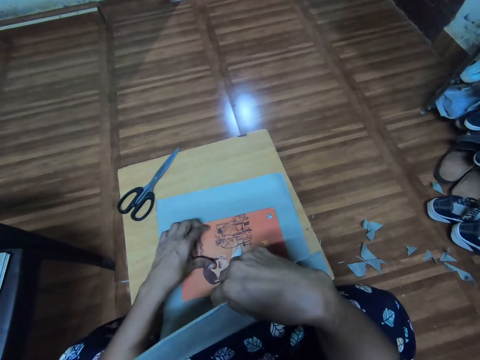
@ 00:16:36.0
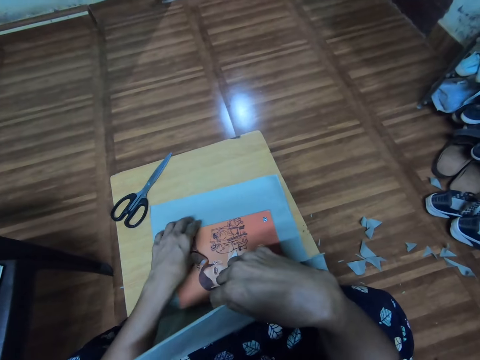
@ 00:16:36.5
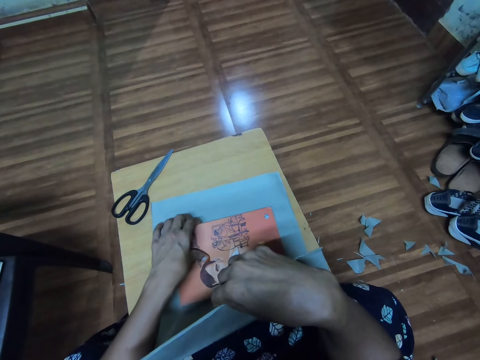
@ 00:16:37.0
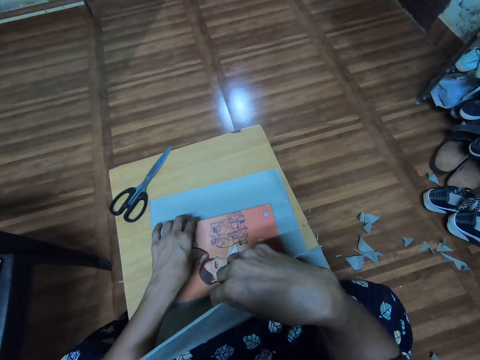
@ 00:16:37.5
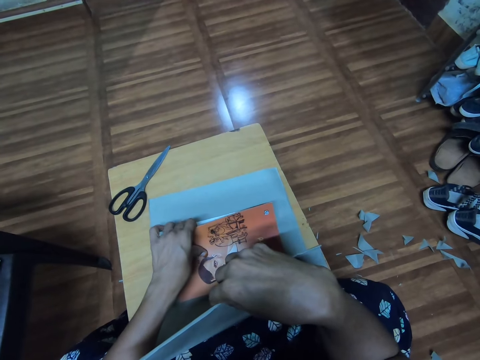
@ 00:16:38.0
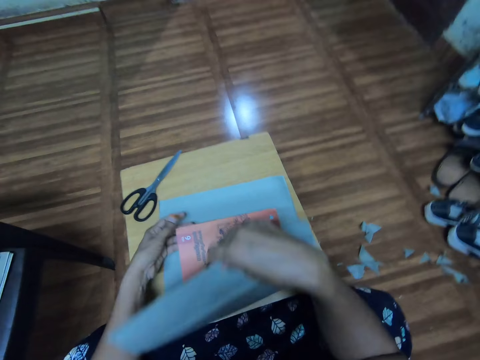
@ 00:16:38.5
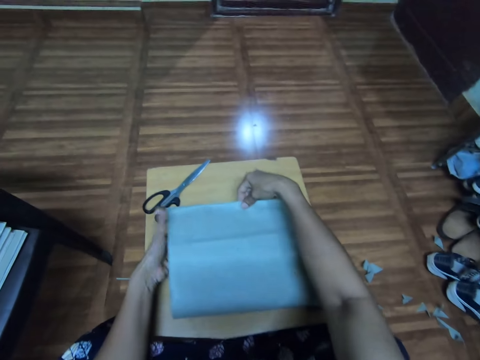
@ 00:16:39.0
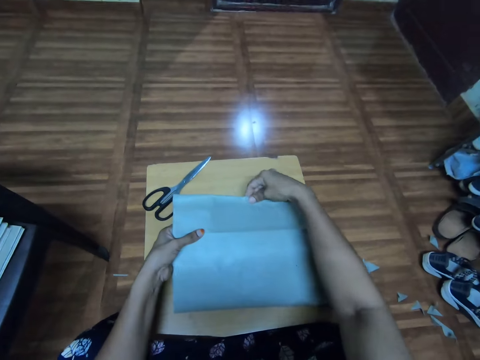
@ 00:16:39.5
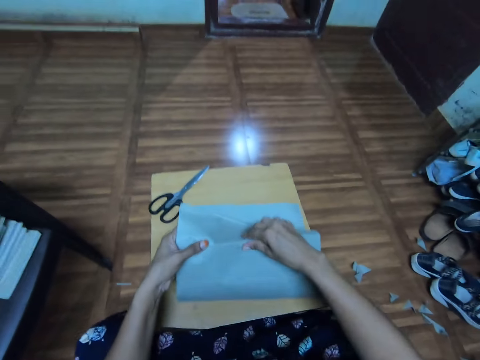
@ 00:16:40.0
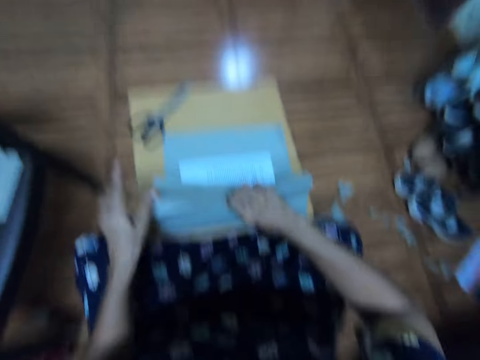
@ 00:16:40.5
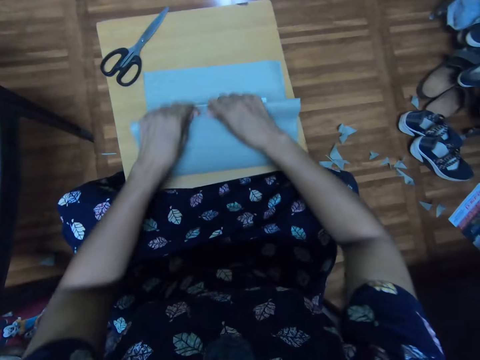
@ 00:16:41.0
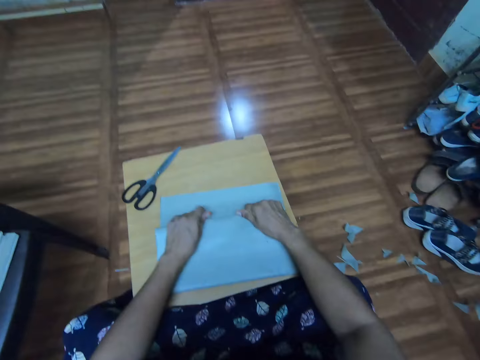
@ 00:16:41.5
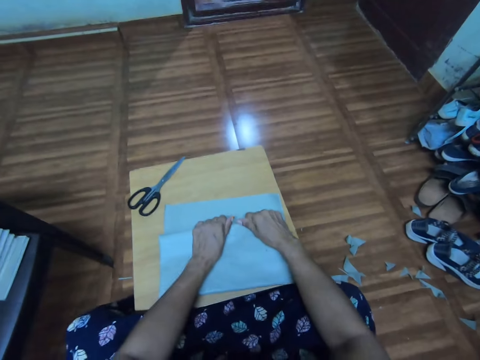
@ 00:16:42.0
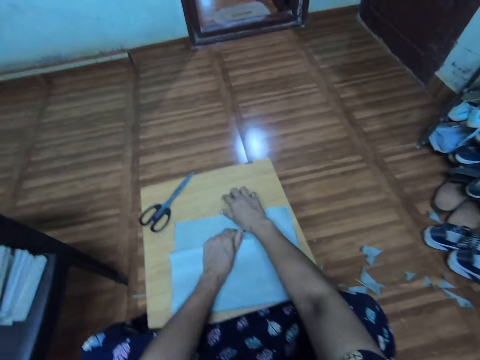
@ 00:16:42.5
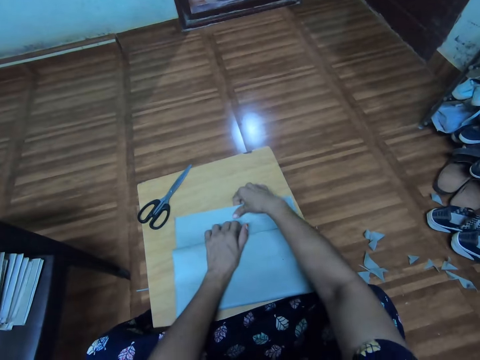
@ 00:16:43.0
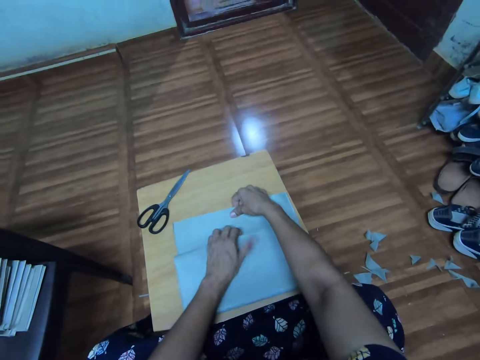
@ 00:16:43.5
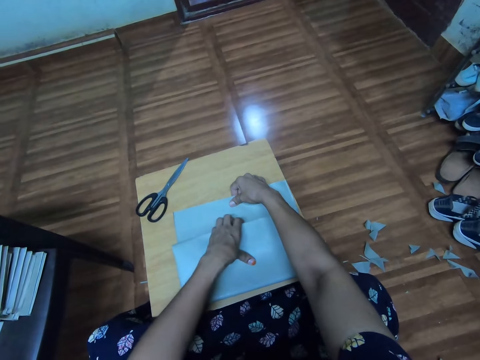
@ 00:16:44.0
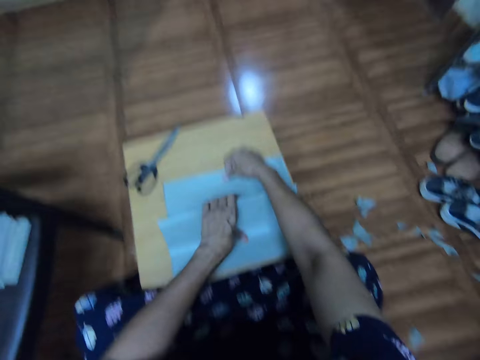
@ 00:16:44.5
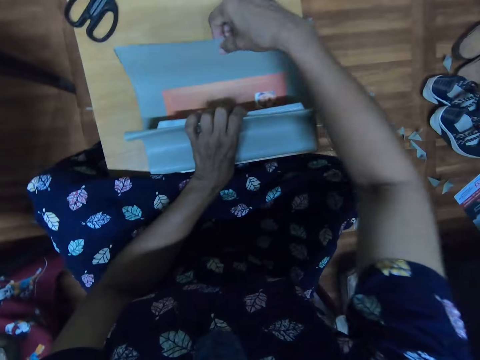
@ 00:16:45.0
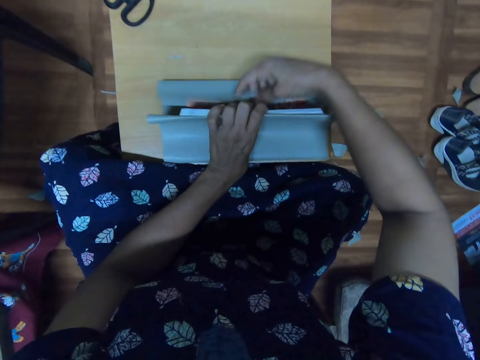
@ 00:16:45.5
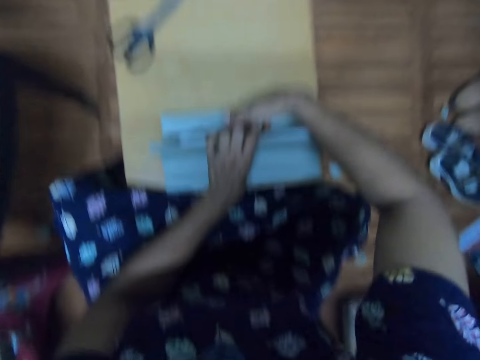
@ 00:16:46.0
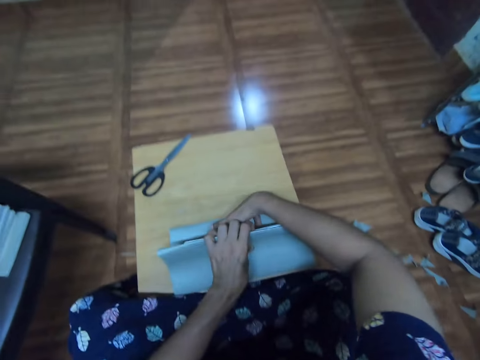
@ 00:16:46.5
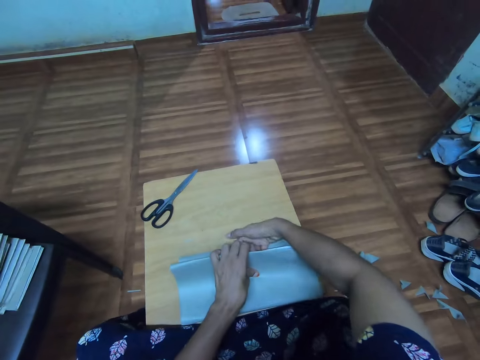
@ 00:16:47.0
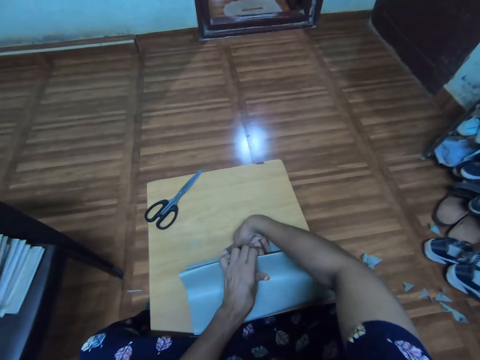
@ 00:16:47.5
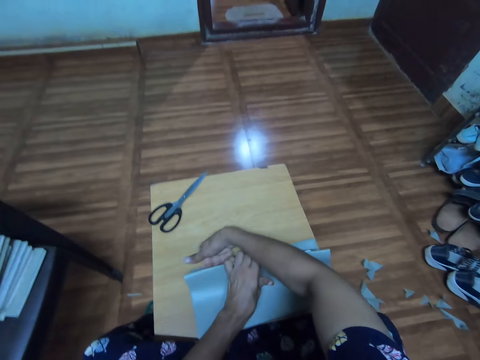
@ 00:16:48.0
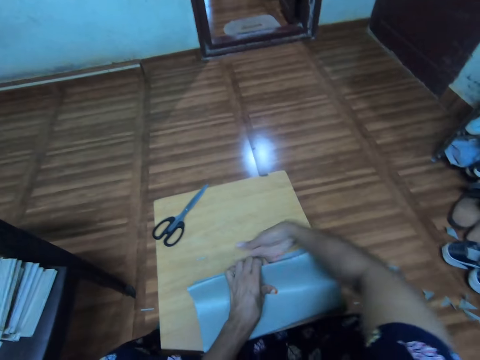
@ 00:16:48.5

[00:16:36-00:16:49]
The camera wearer touches the book. They cover the book. They fold the manilla paper. They cover the book cover.

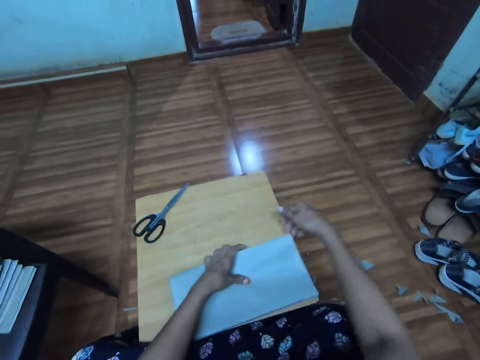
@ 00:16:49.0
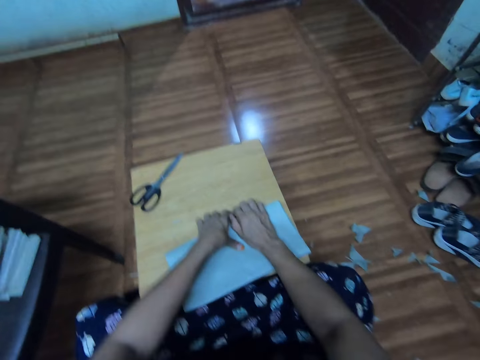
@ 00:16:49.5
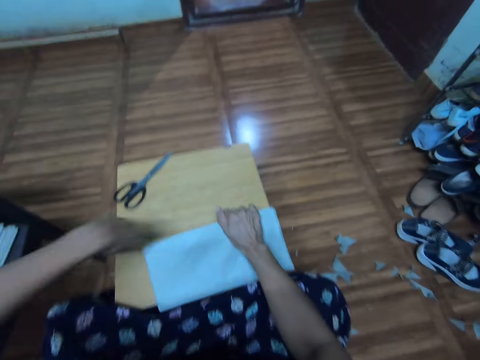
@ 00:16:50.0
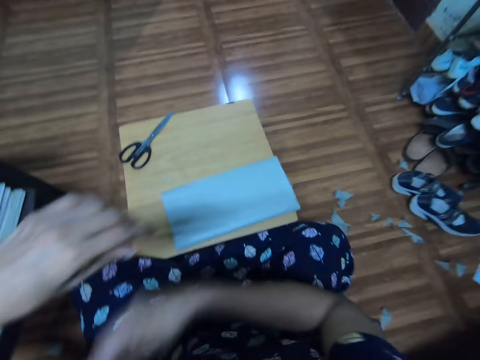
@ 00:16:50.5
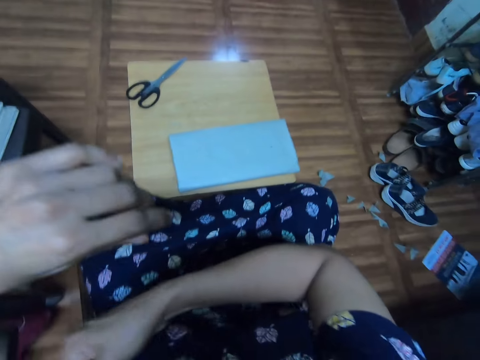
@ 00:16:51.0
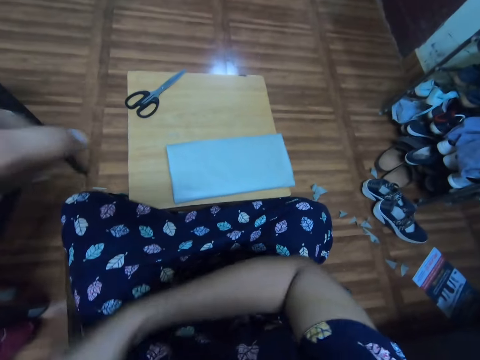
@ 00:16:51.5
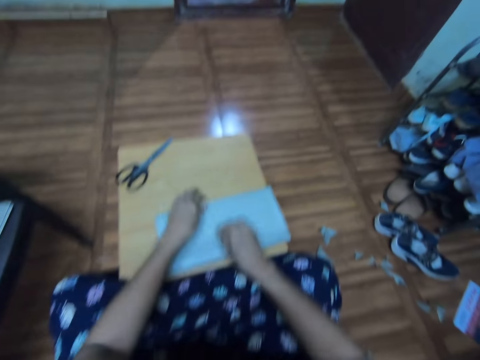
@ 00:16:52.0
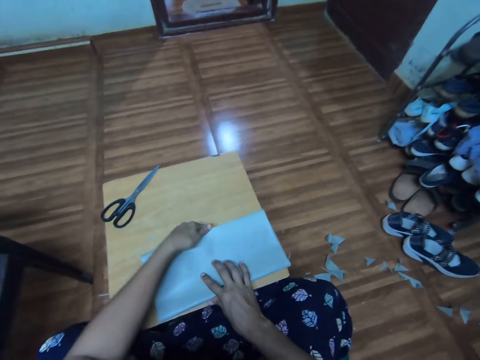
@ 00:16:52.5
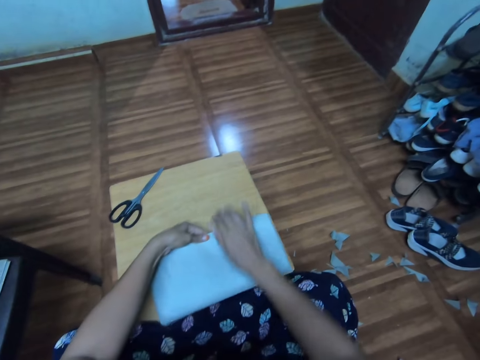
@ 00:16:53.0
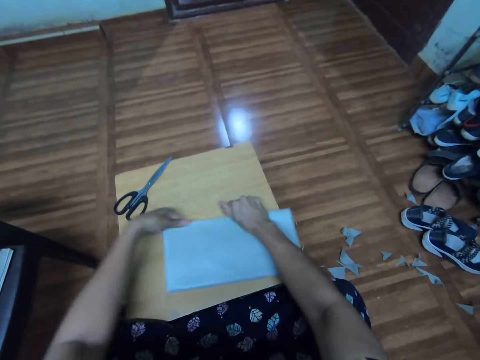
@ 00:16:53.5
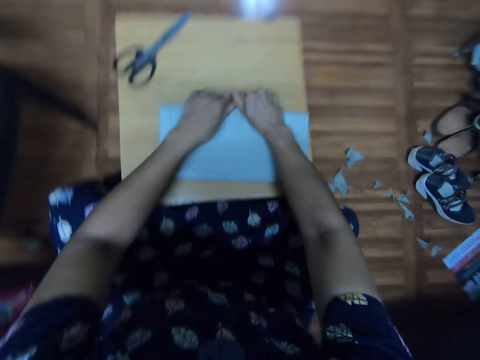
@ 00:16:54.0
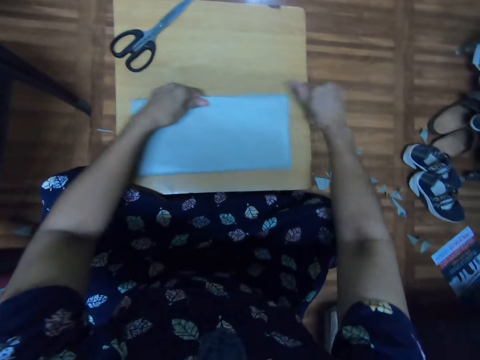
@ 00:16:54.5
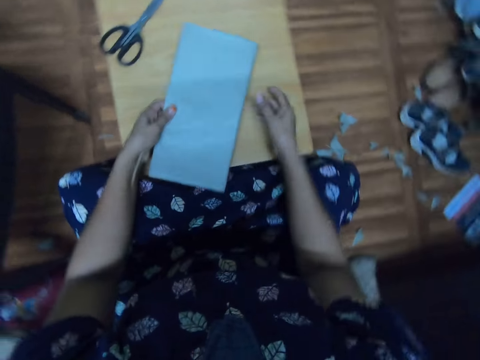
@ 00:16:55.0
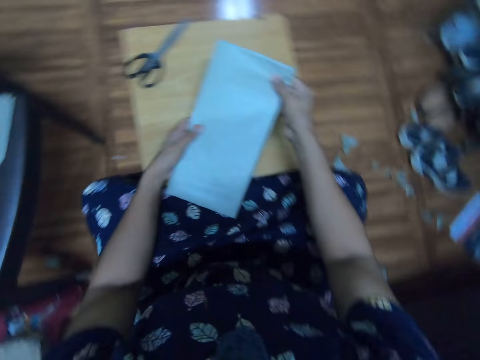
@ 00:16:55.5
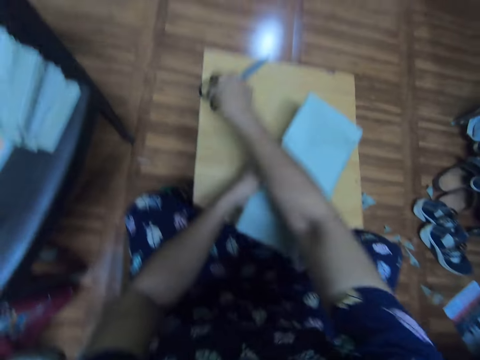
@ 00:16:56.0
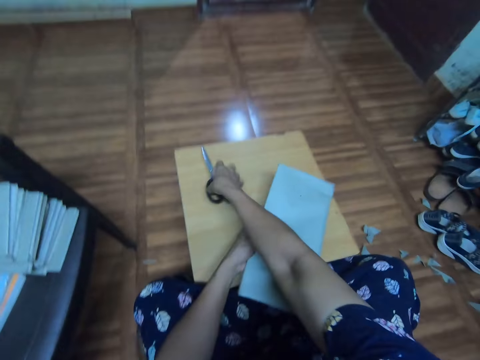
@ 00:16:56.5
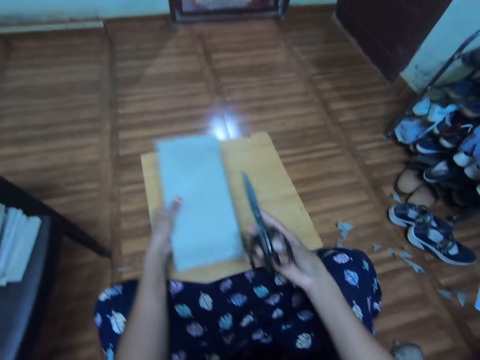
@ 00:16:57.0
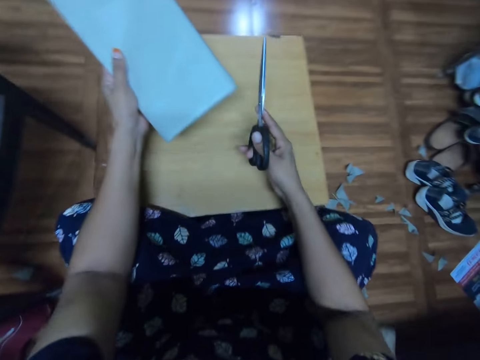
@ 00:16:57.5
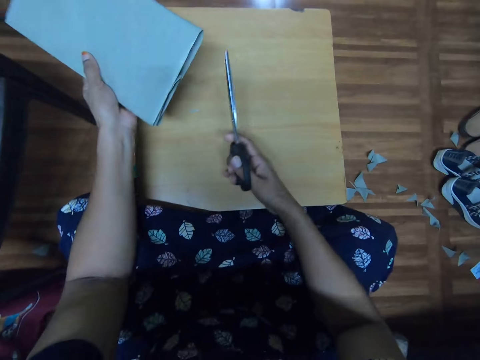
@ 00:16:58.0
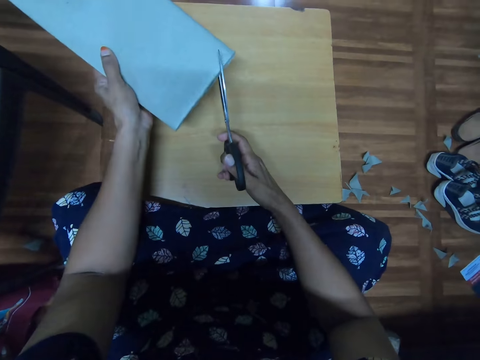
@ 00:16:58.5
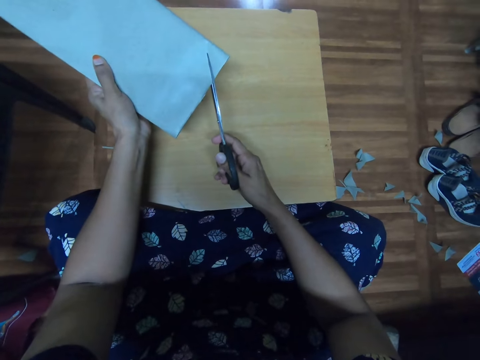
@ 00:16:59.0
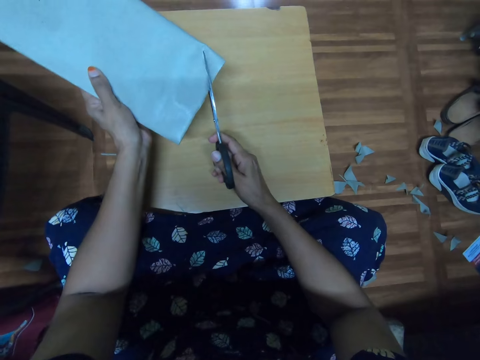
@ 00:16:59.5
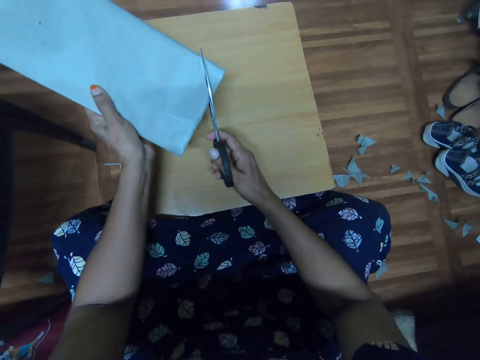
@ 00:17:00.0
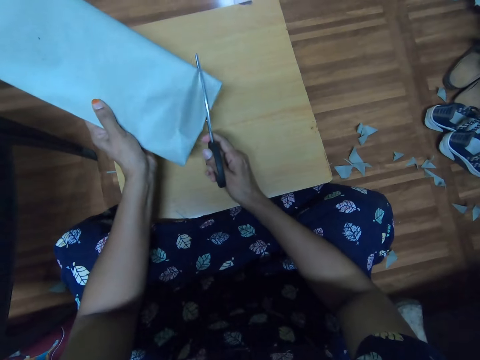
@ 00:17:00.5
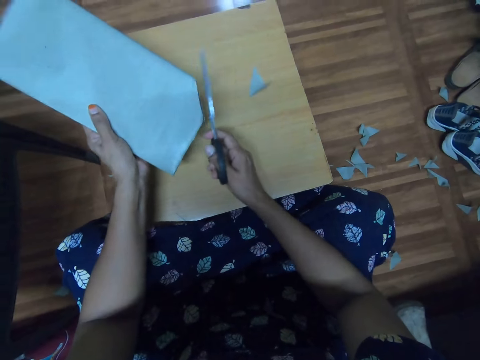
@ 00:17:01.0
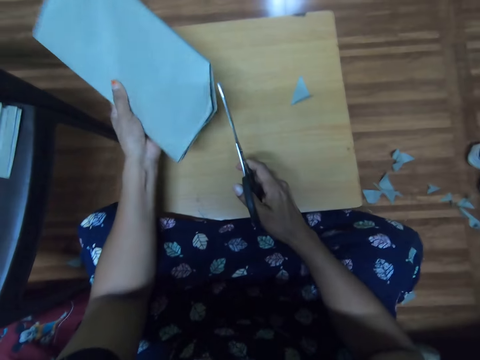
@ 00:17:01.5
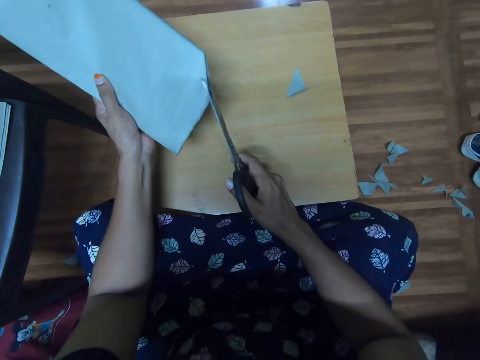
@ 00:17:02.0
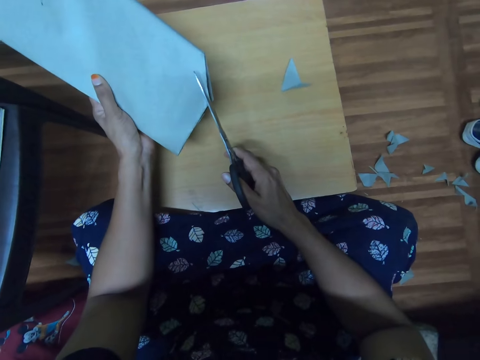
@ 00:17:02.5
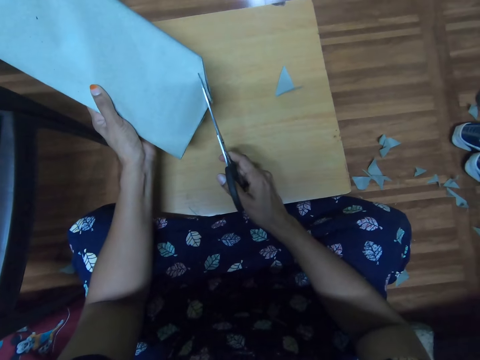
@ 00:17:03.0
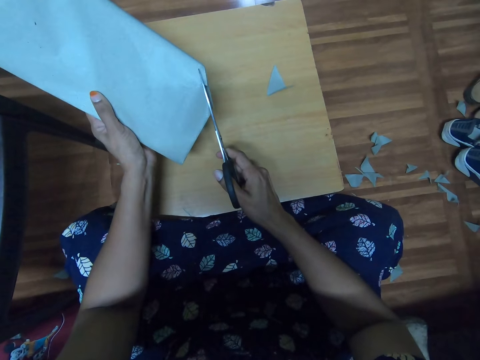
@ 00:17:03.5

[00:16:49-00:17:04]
The camera wearer scratches her arm. She holds the book. She covers the book. She takes the scissors. She cuts the cover with the scissors.
